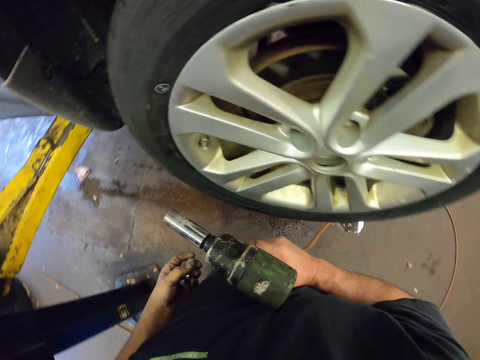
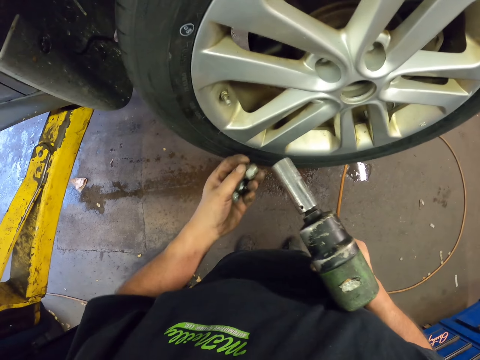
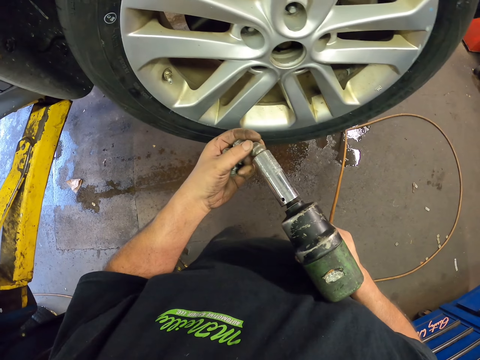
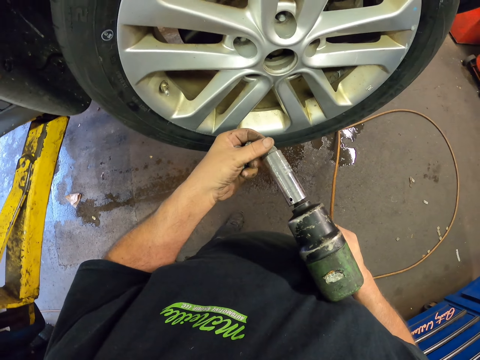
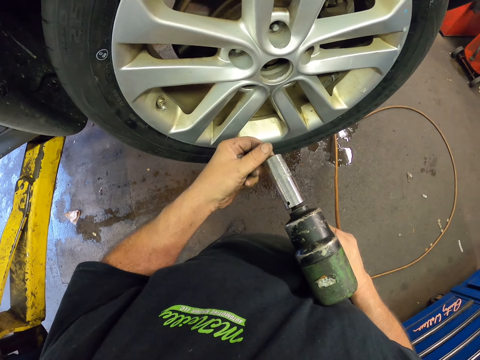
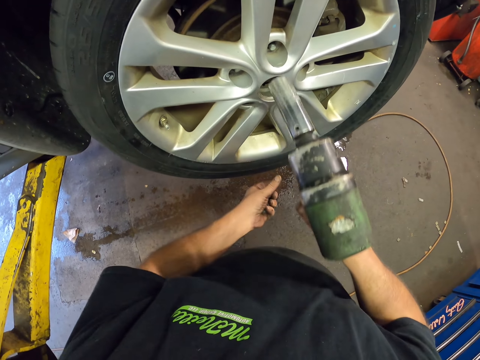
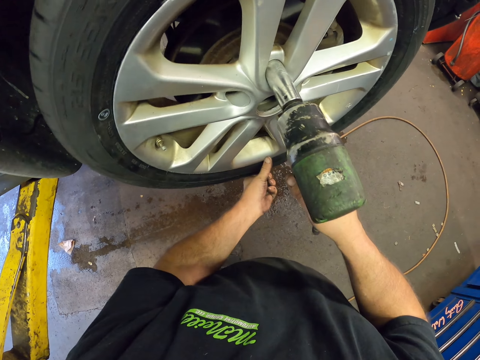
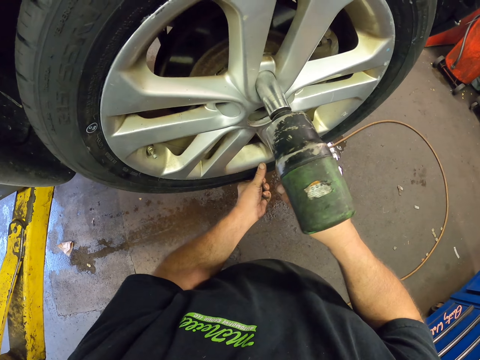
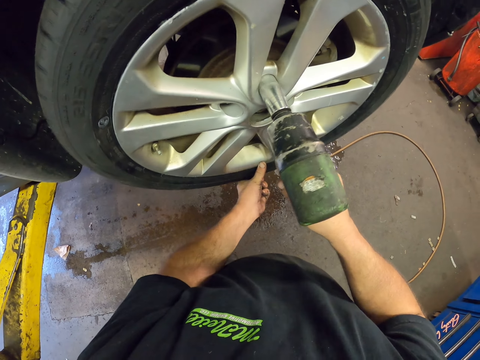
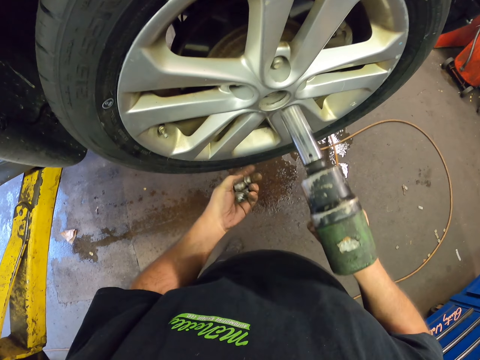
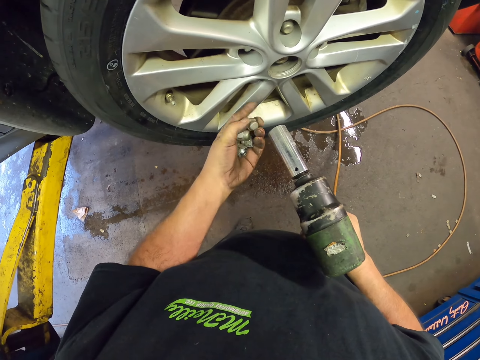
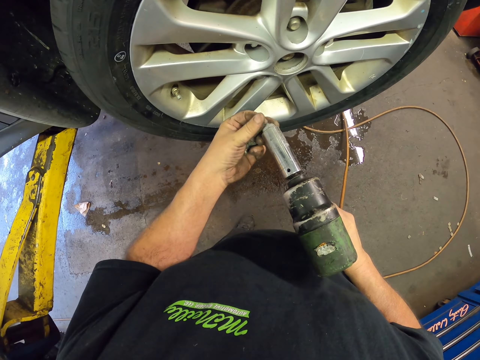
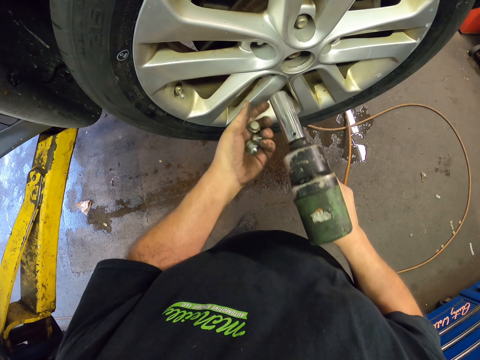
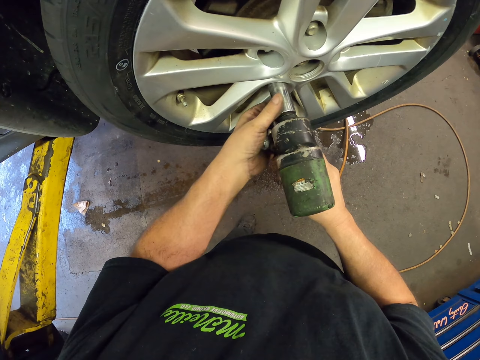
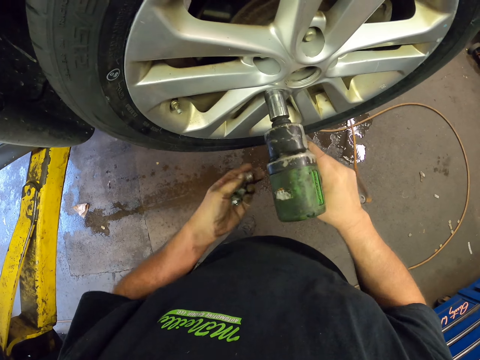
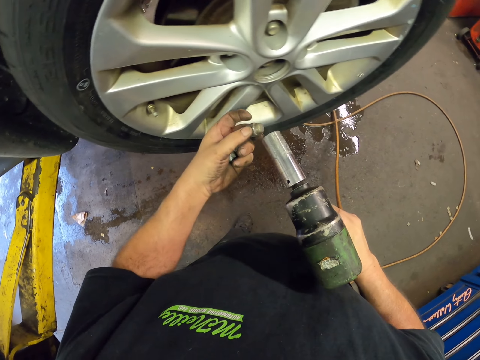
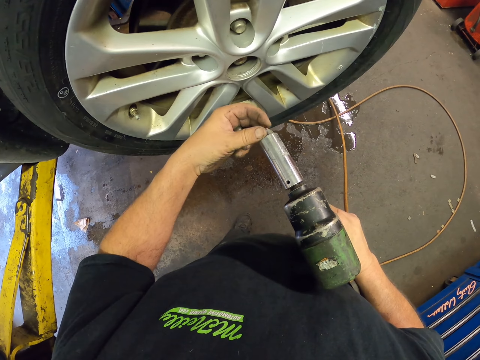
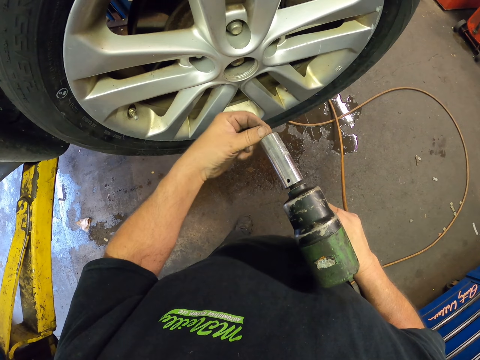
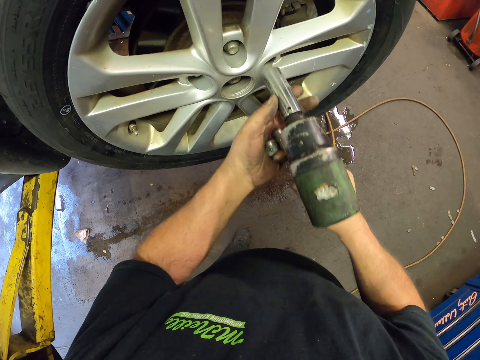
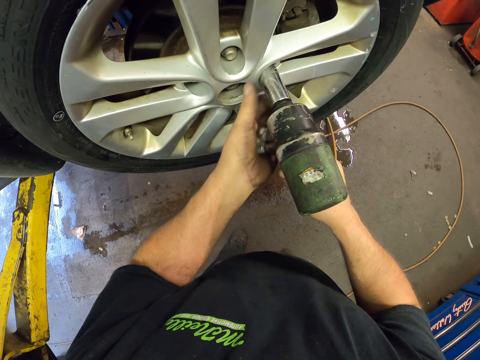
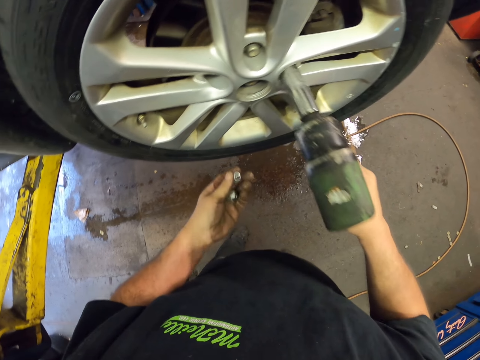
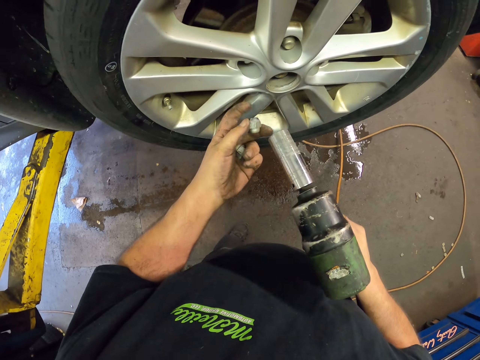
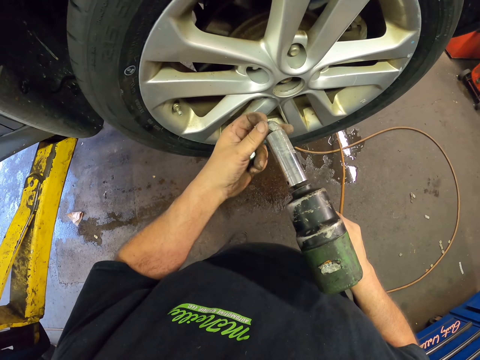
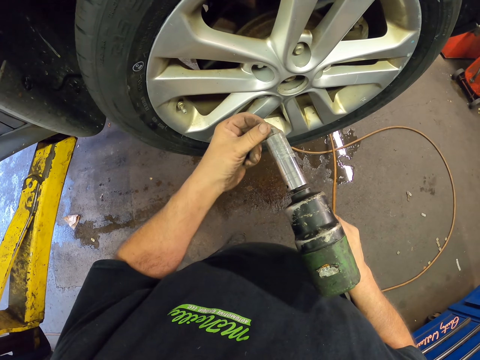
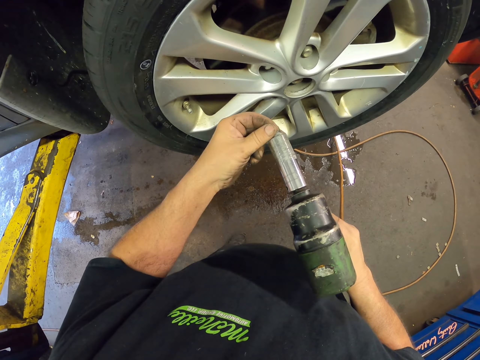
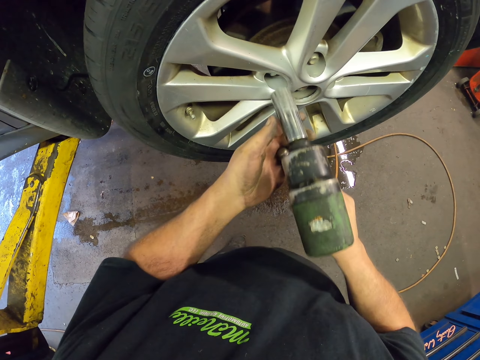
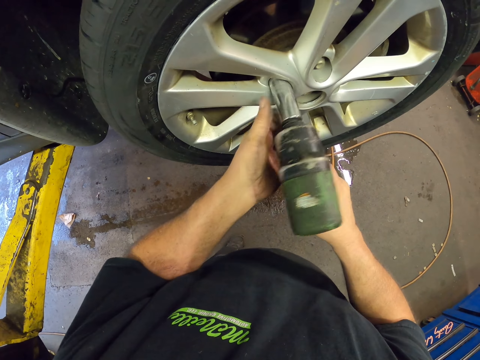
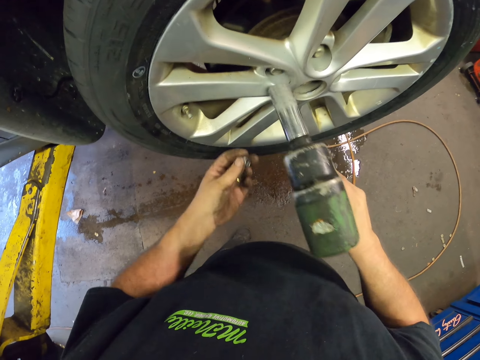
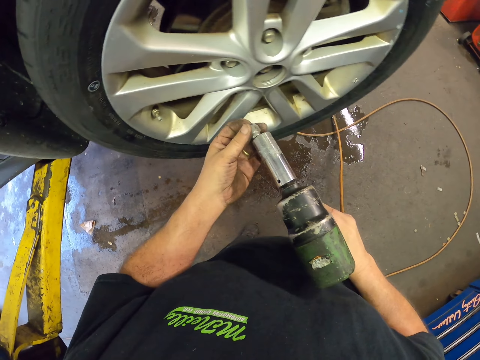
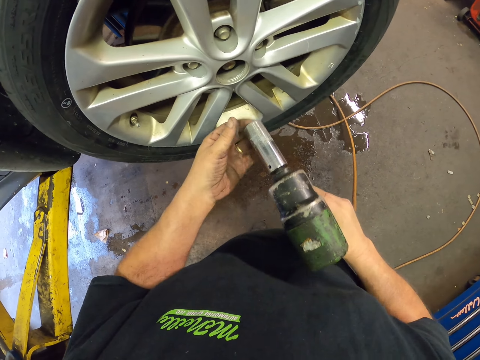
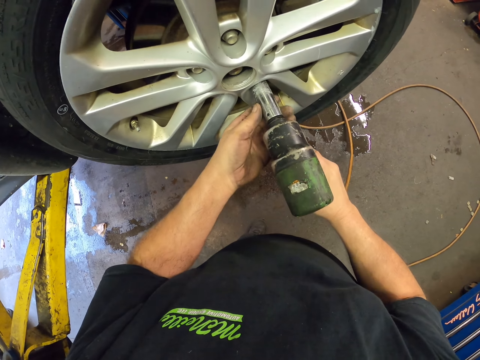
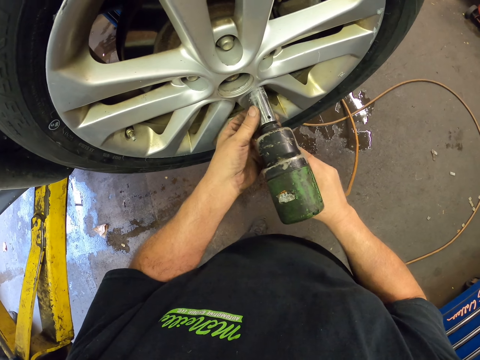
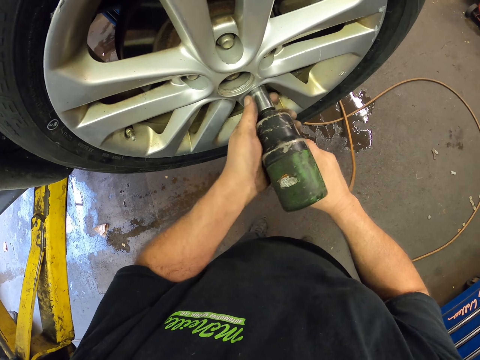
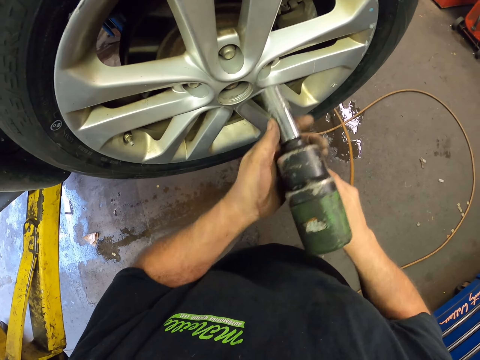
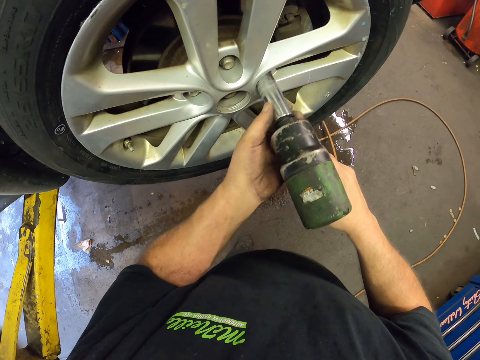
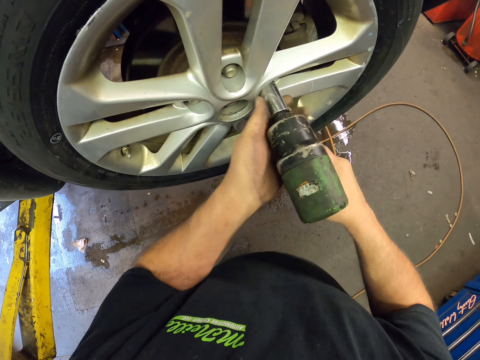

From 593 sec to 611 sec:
The camera wearer places the nut on the drill. They drill the nut on the wheel. They place the nut on the drill. They drill the nut on the wheel. They place the nut on the drill. They drill the nut on the wheel. They place the nut on the drill. They drill the nut on the wheel. They place the nut on the drill. They drill the nut on the wheel.

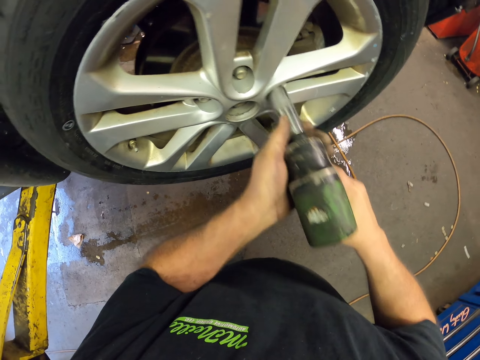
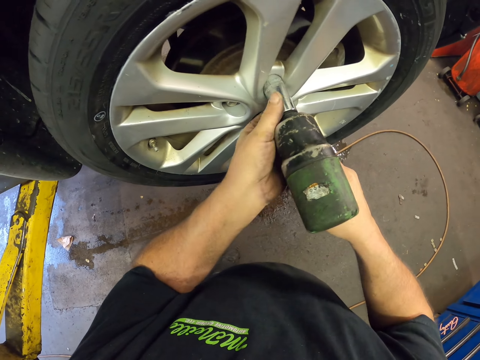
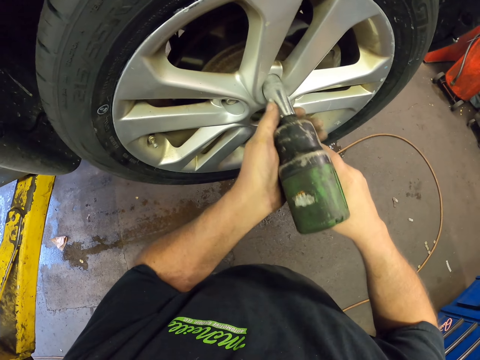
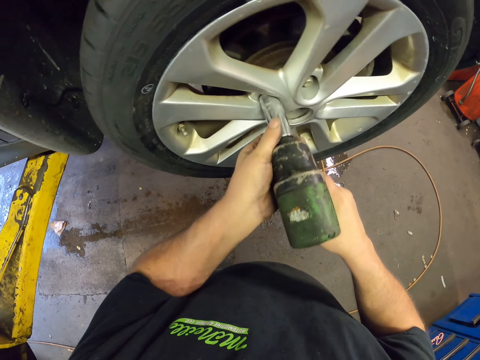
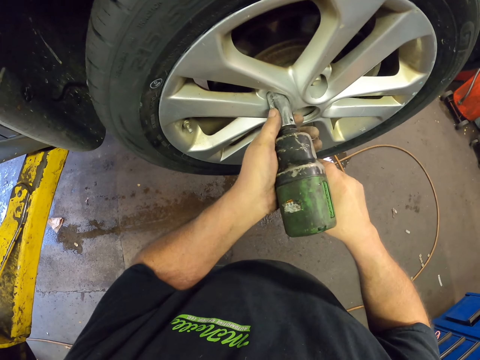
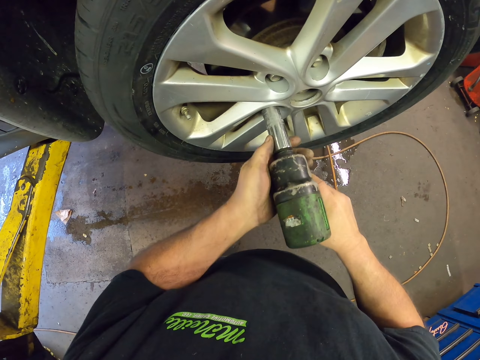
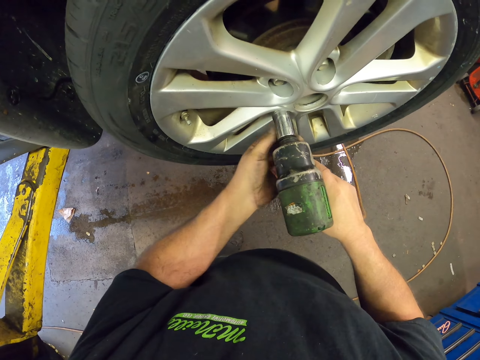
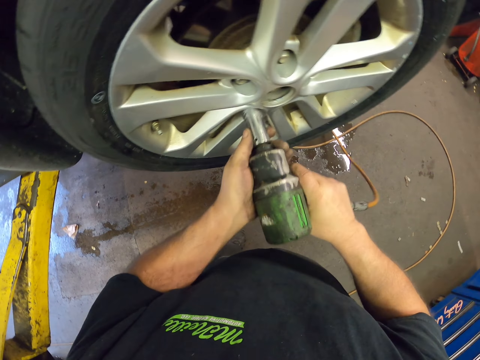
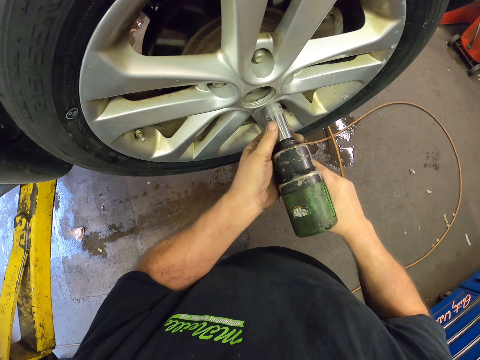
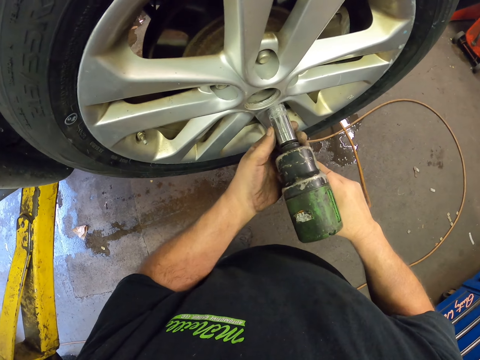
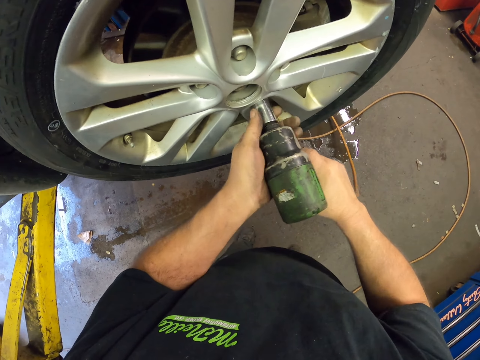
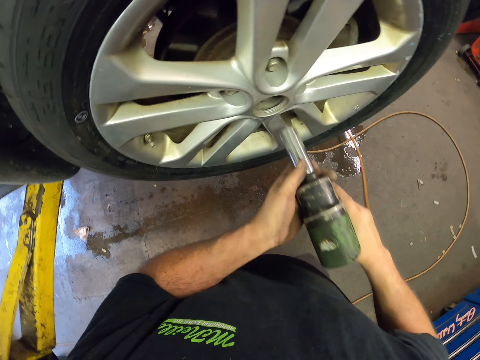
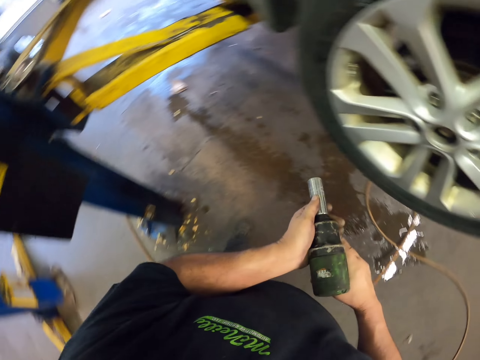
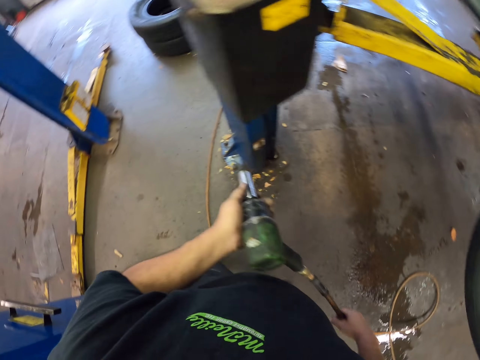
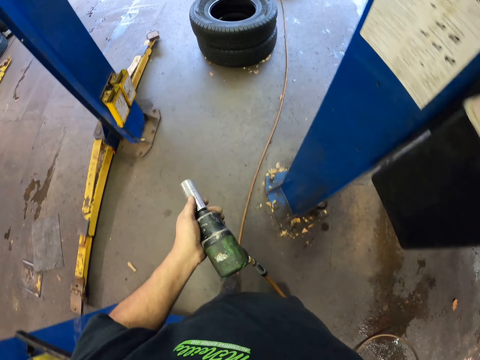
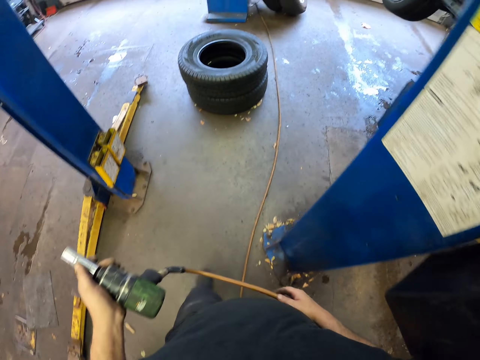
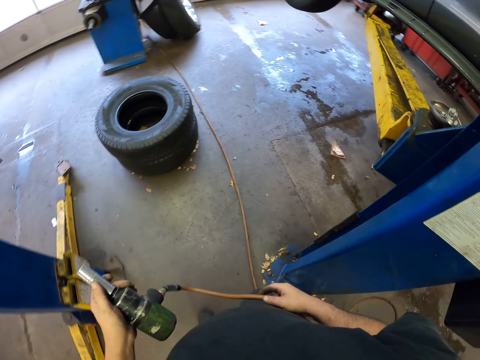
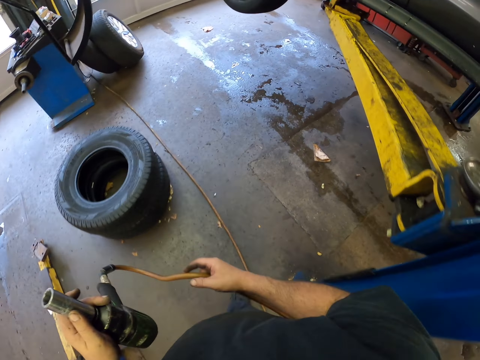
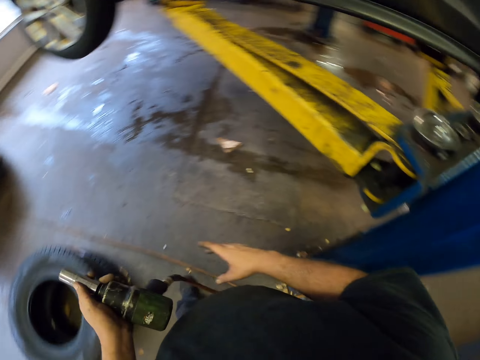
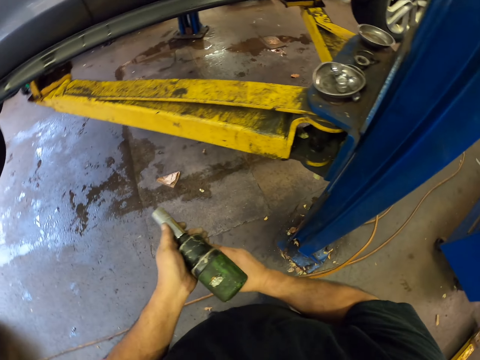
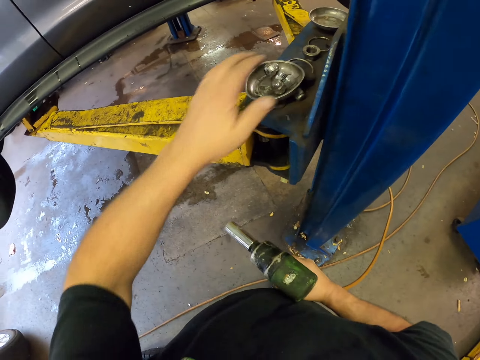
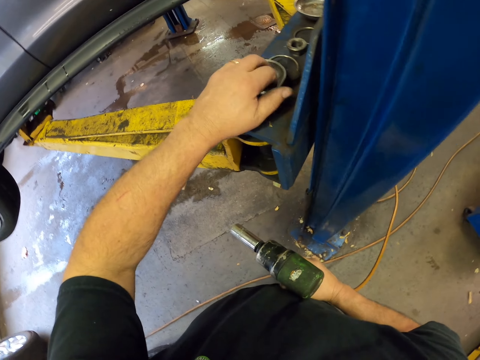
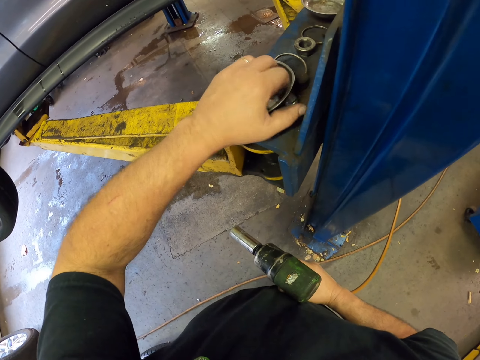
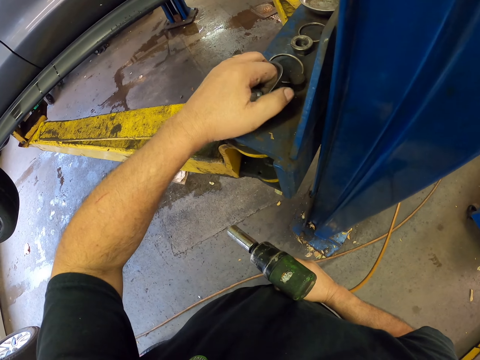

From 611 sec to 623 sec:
The camera wearer fixes the nut in the wheel repeatedly. They walk around the garage. They pick a nut from the metal.
